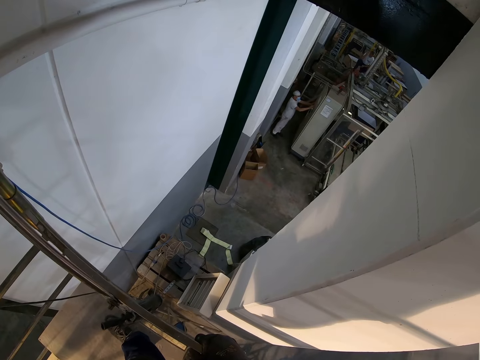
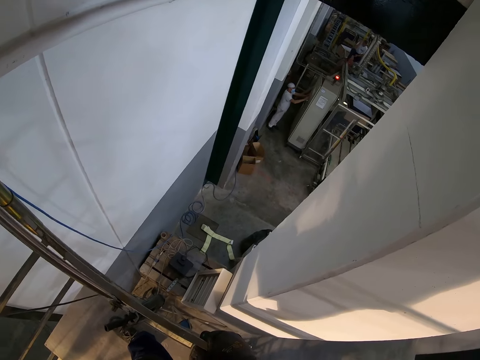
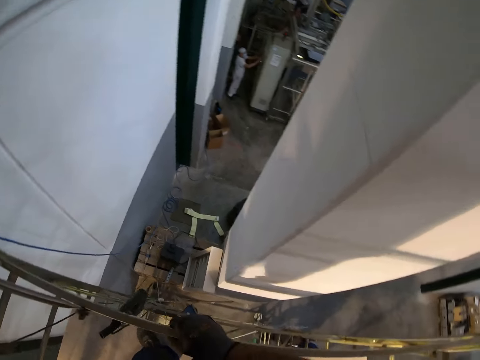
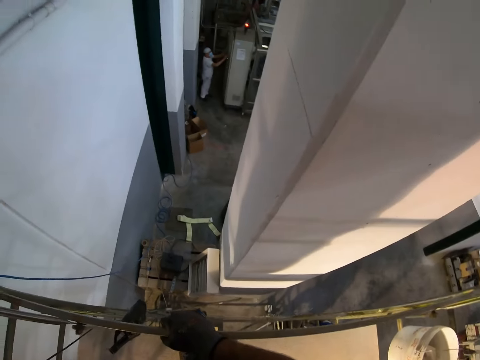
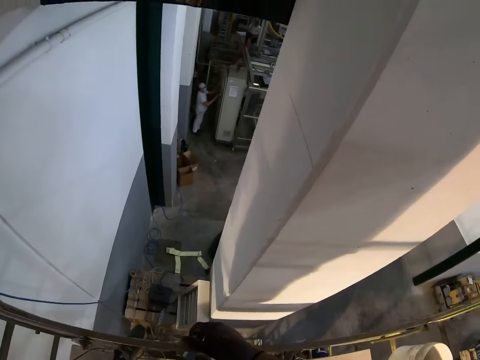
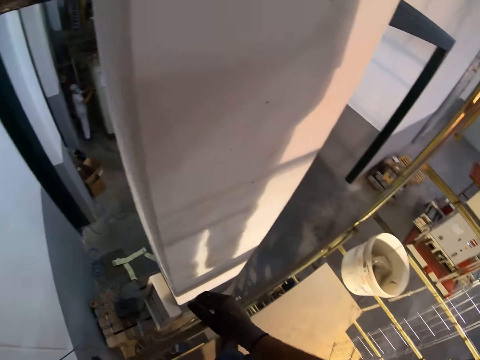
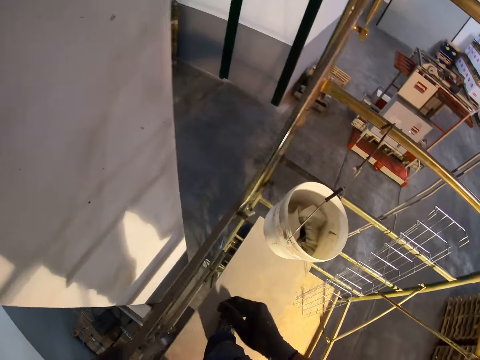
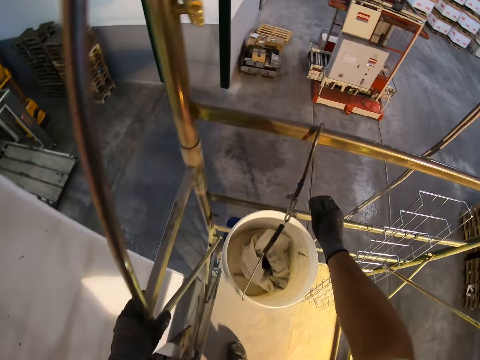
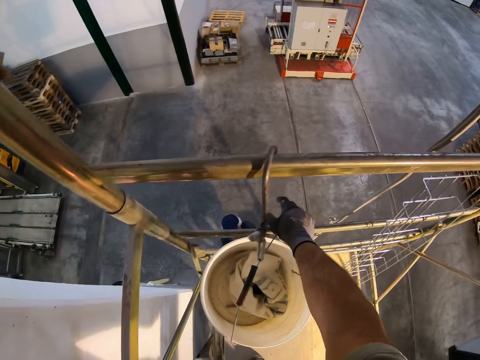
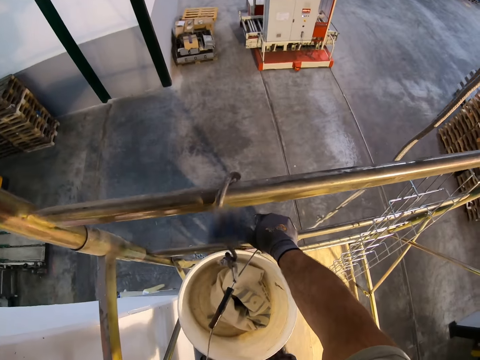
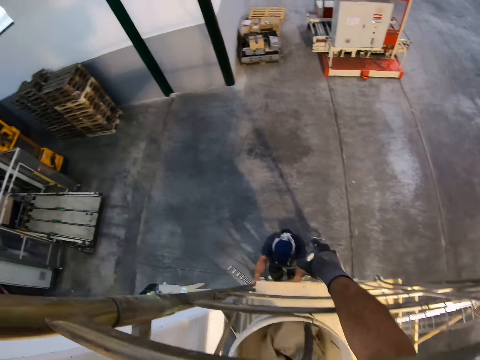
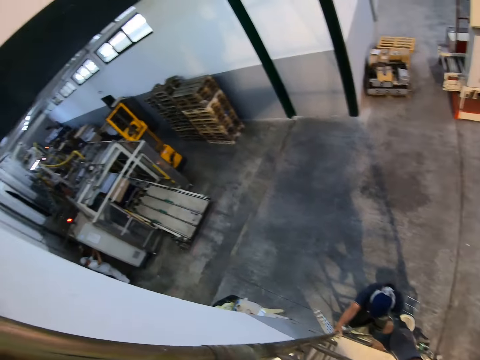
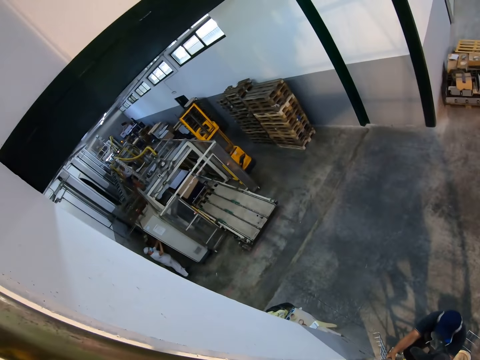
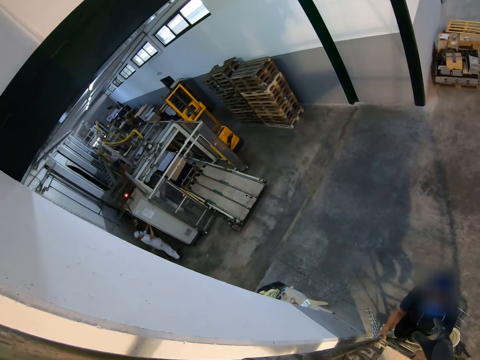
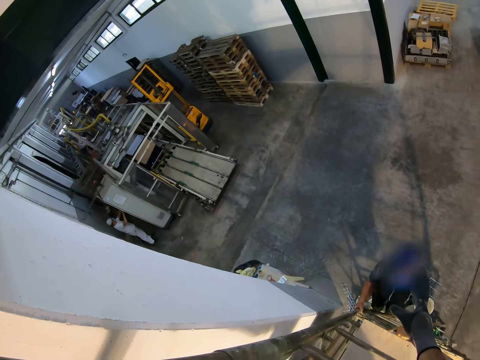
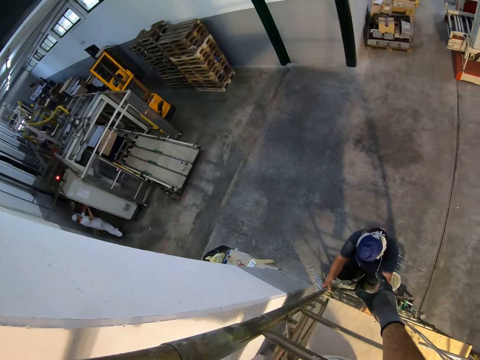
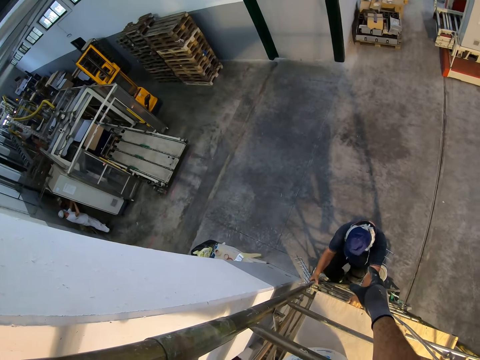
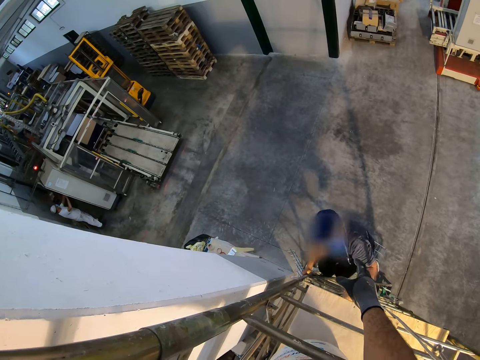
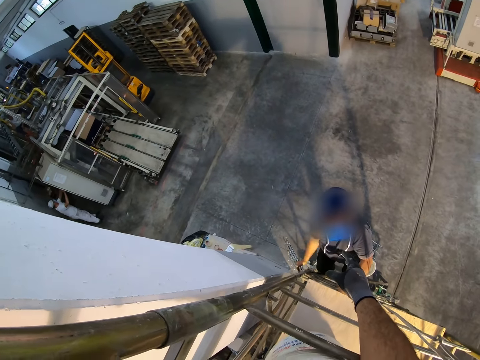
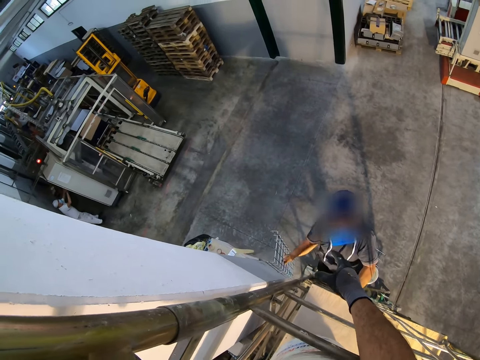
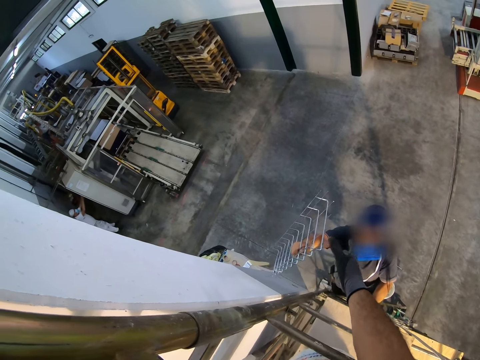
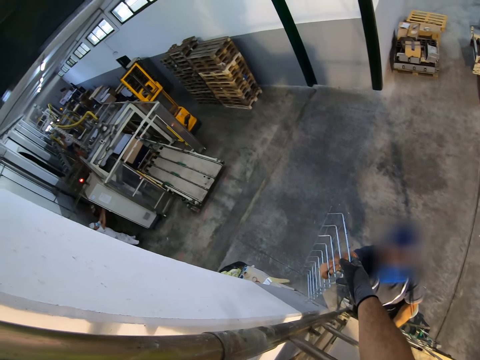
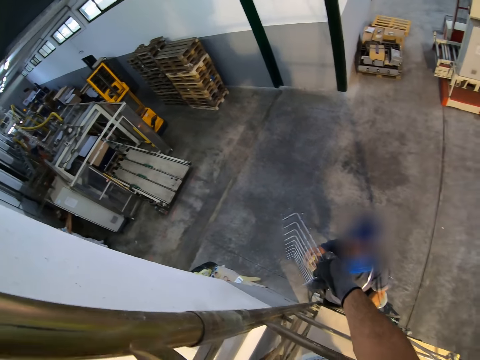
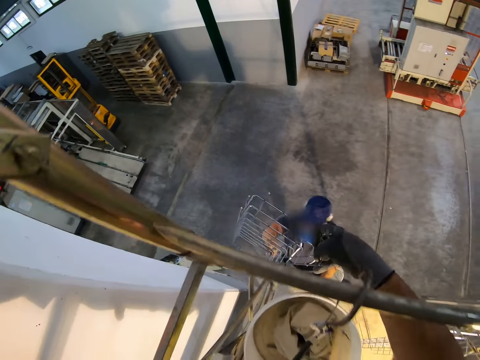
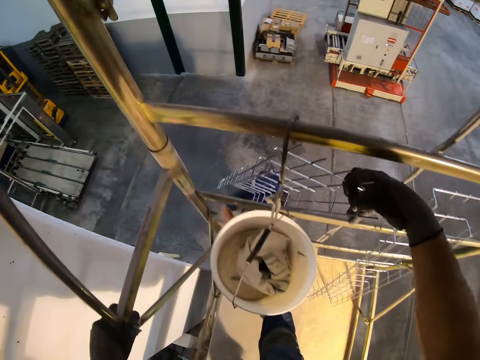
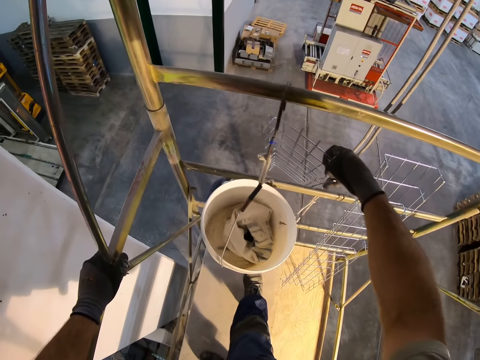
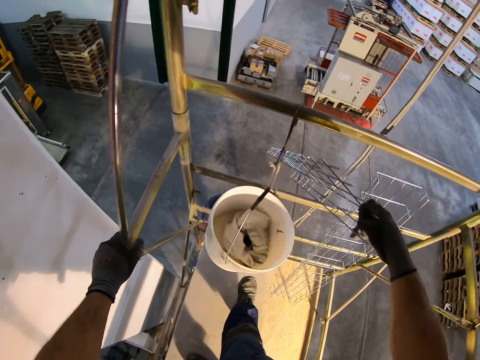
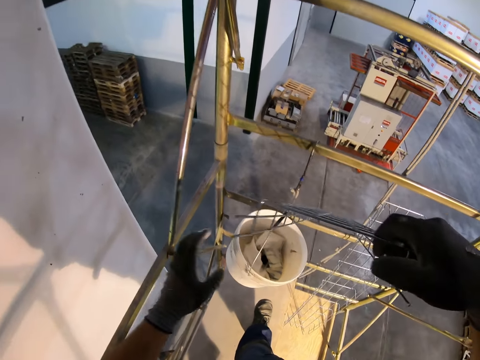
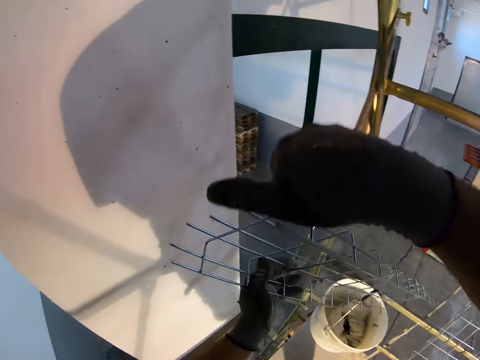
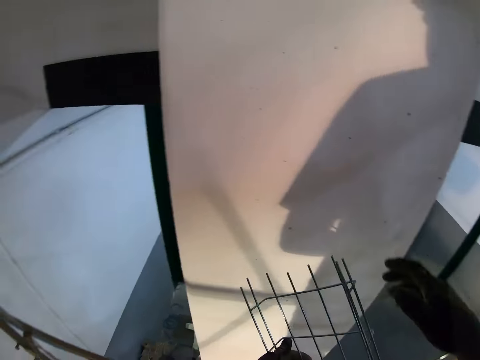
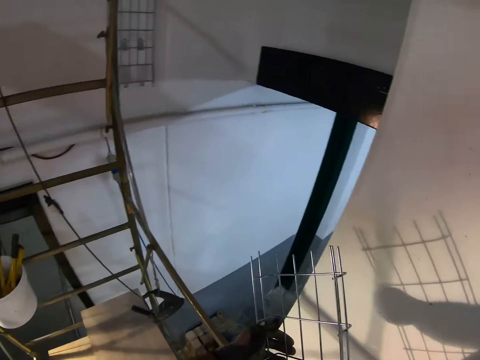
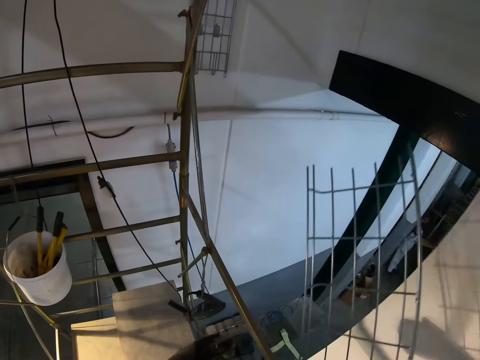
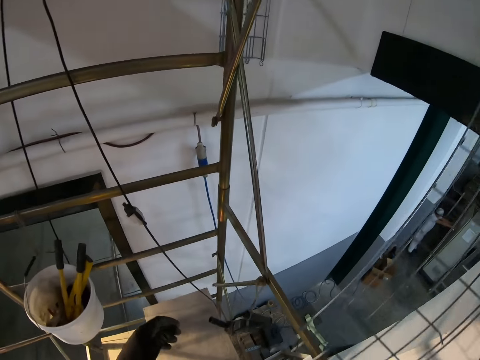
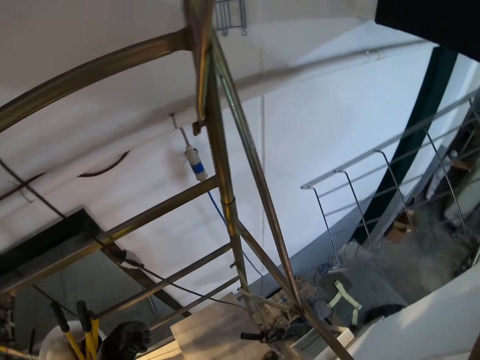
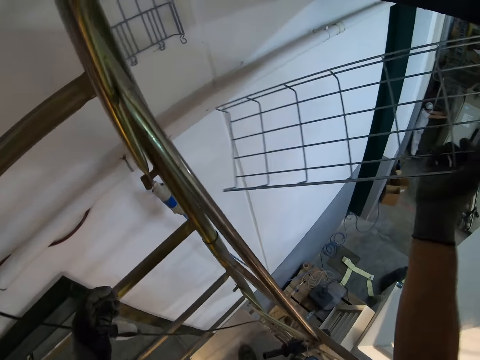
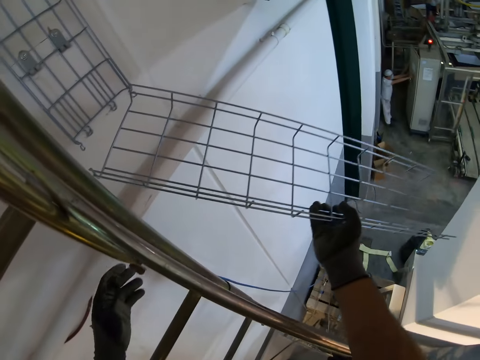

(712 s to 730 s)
Another person operates the machine. The camera wearer picks up the bucket from the ladder. They climb the ladder. A man gives the tack mesh to another man. The camera wearer holds the wire maze. They walk on the ladder.

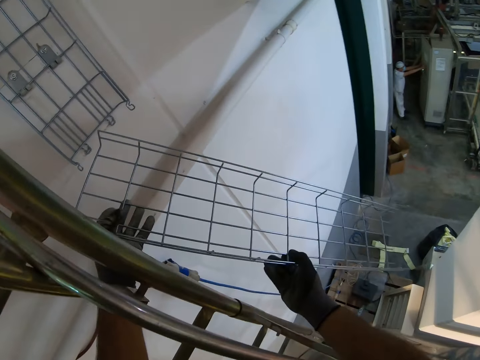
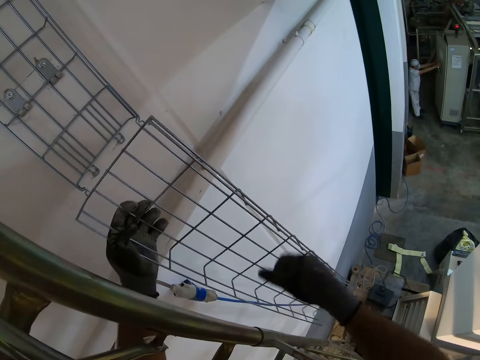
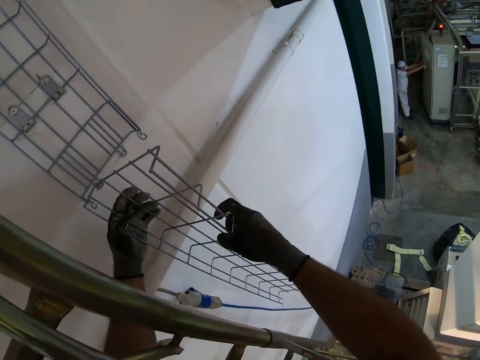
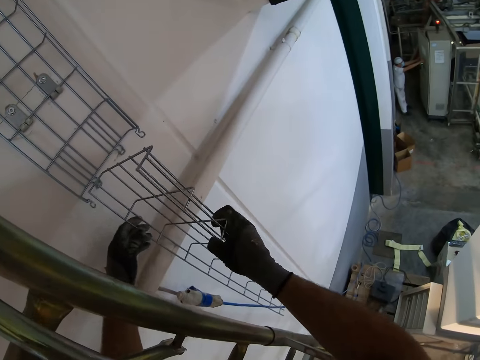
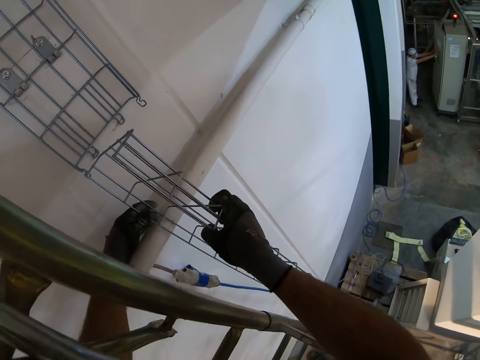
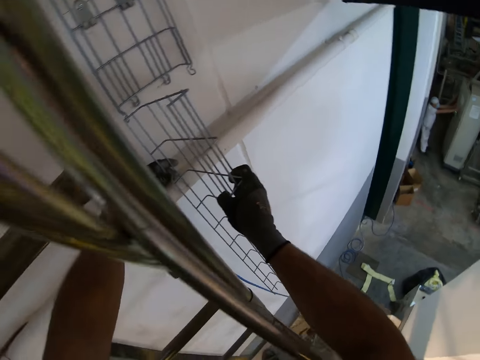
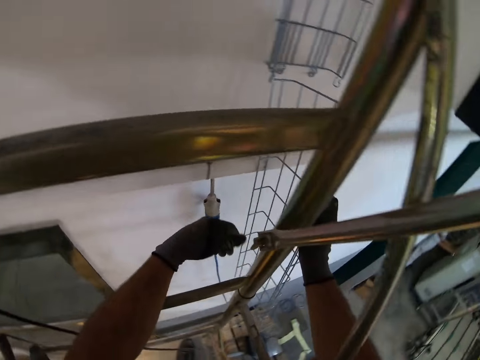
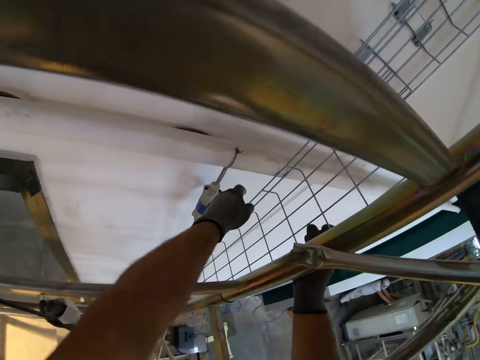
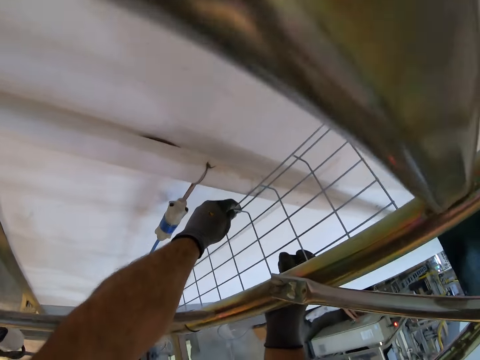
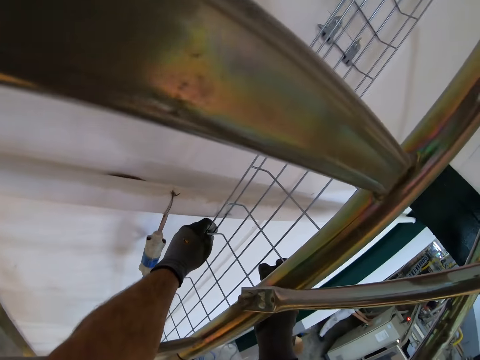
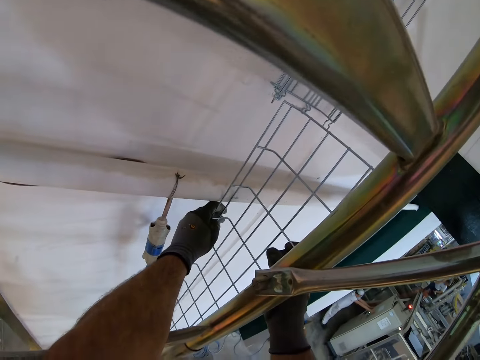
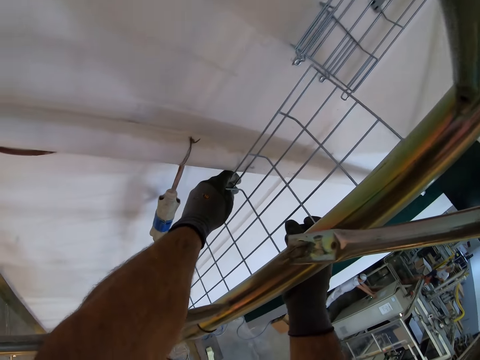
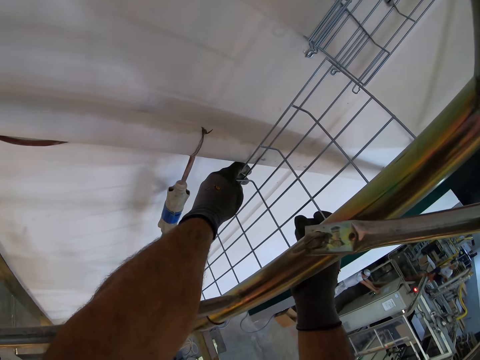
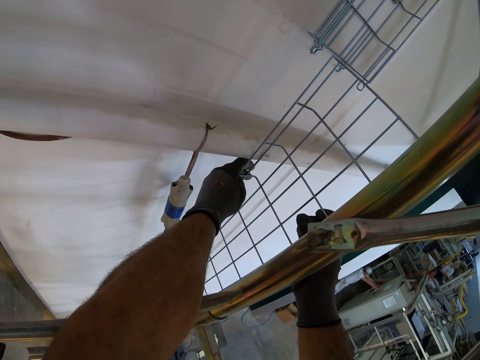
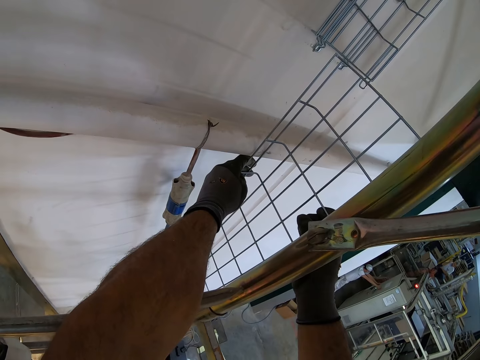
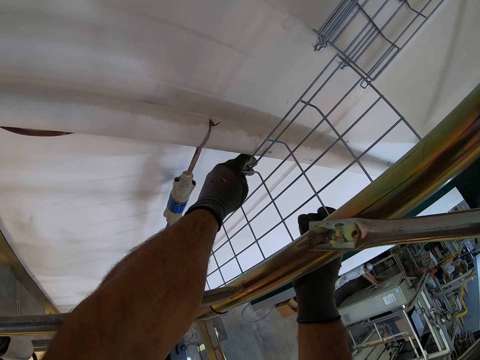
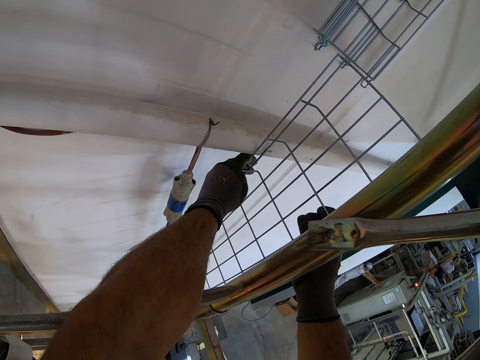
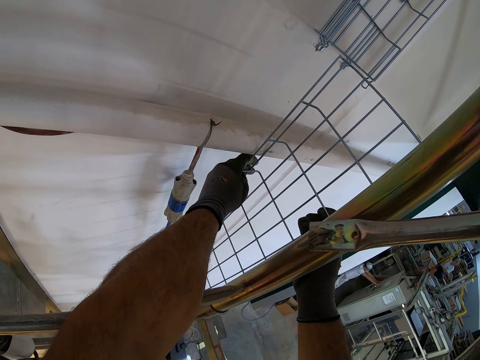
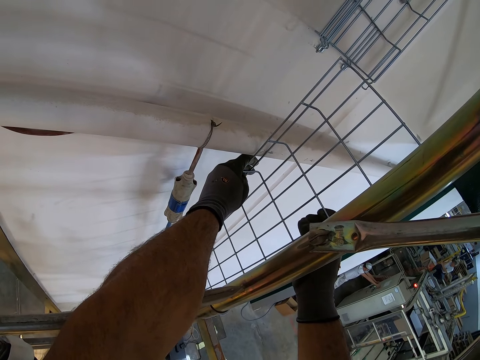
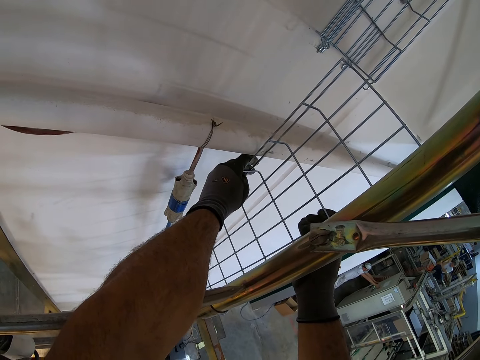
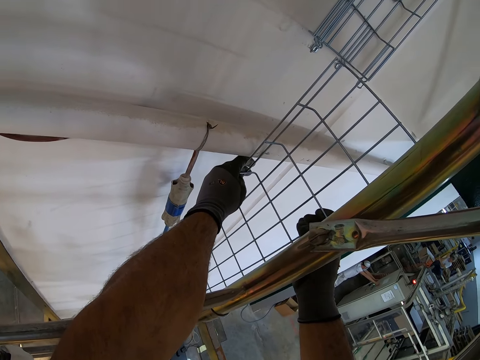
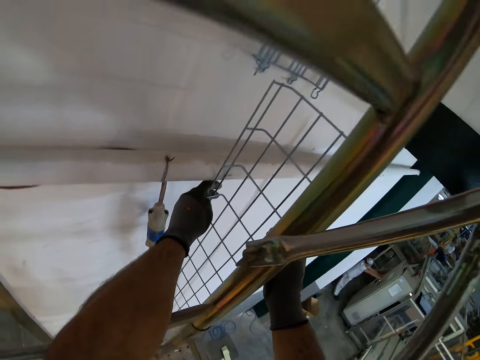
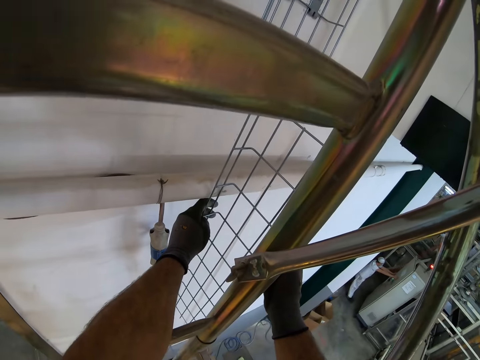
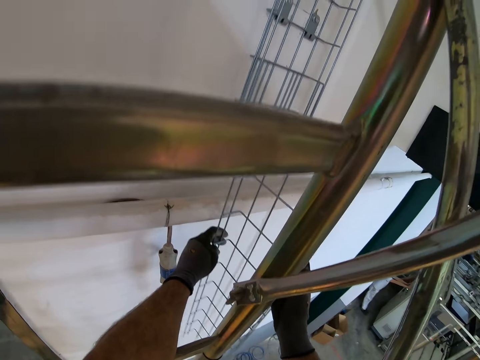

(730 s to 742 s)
The camera wearer fixes the tack mesh on the roof. They hold the wire mesh with both hands.
